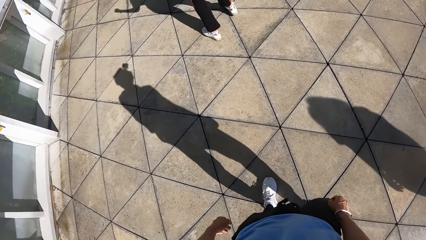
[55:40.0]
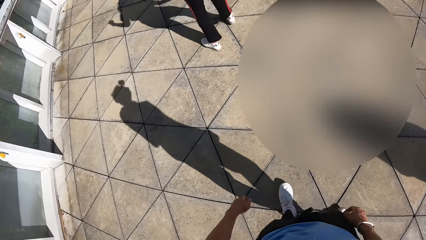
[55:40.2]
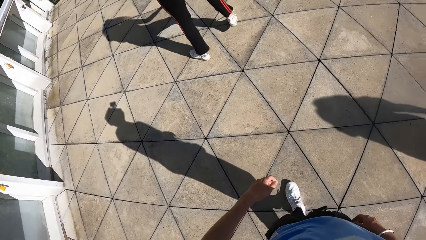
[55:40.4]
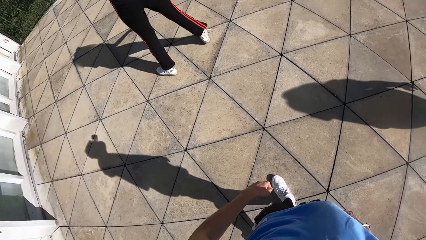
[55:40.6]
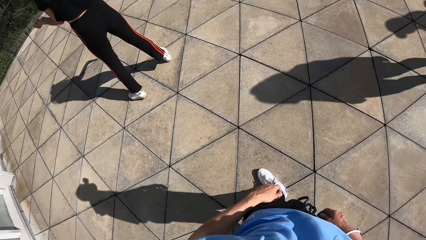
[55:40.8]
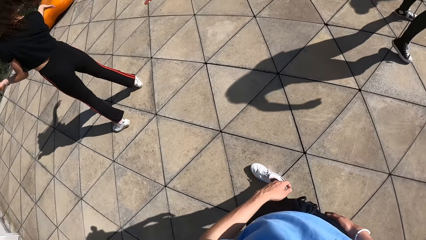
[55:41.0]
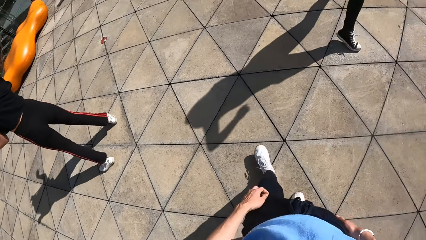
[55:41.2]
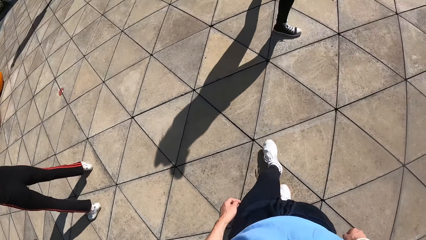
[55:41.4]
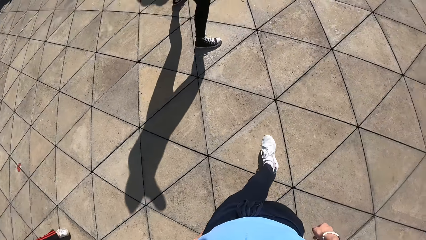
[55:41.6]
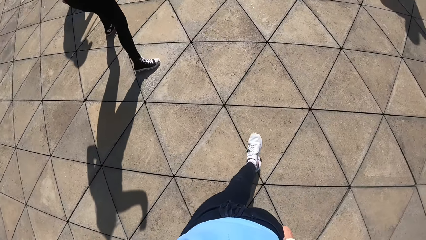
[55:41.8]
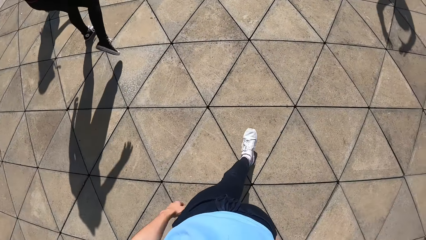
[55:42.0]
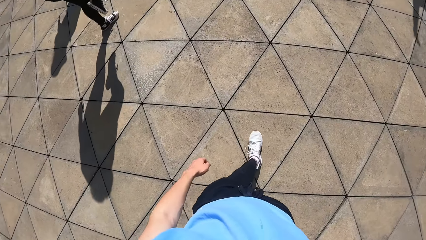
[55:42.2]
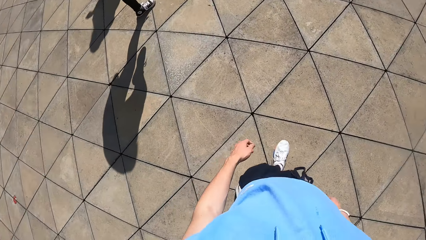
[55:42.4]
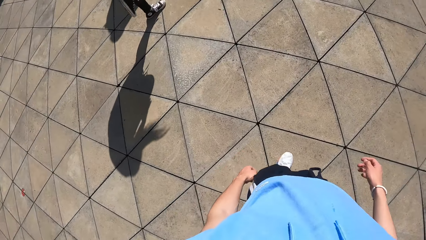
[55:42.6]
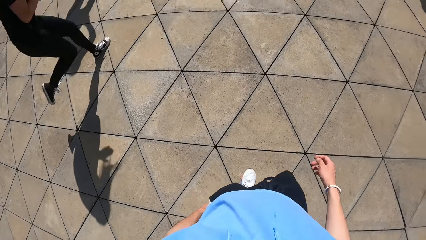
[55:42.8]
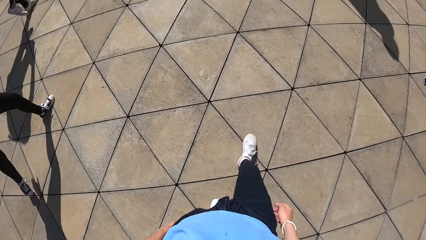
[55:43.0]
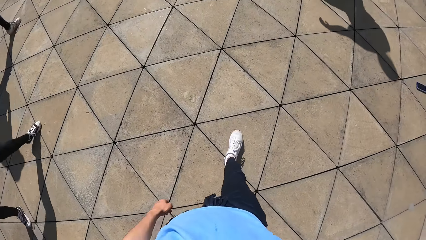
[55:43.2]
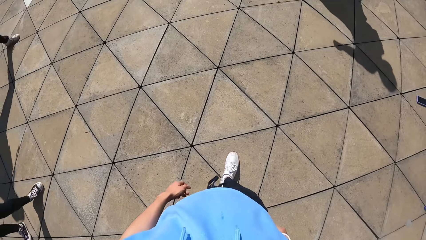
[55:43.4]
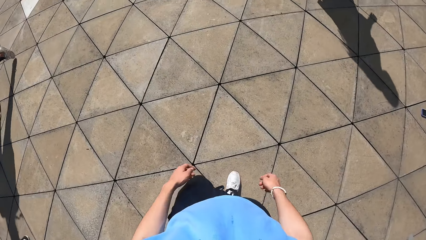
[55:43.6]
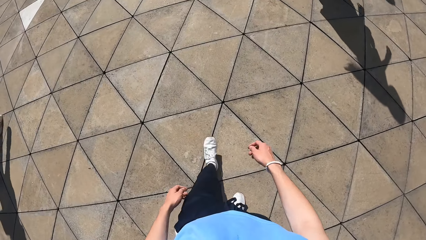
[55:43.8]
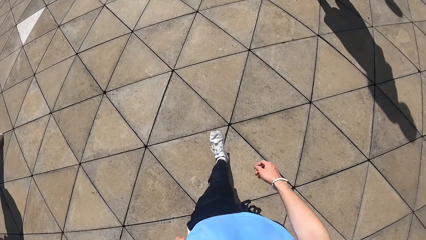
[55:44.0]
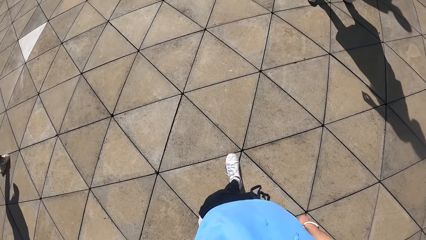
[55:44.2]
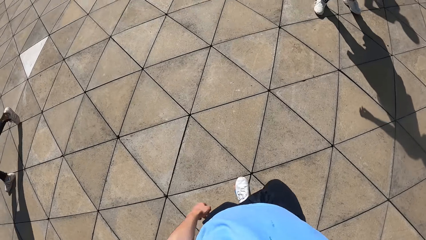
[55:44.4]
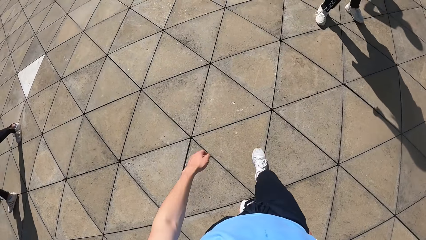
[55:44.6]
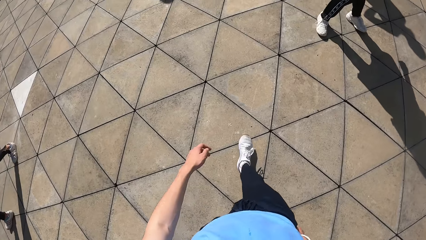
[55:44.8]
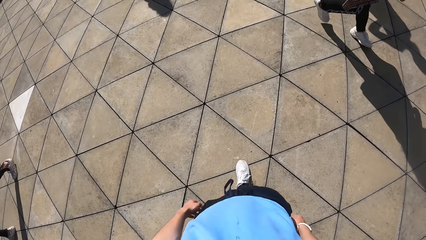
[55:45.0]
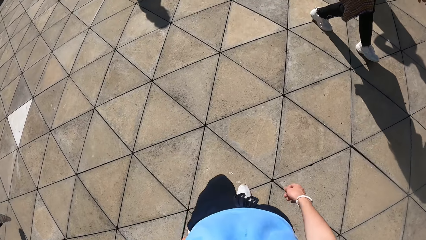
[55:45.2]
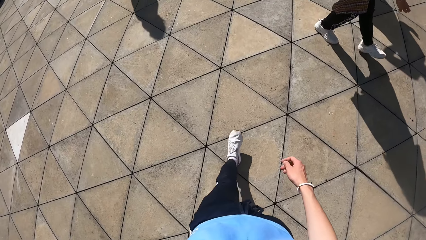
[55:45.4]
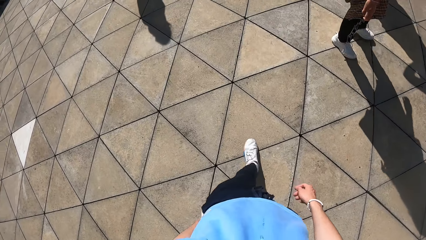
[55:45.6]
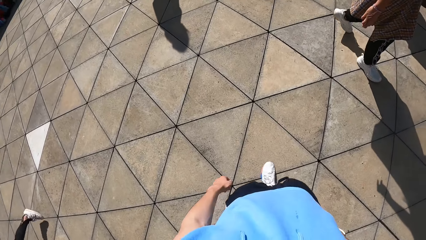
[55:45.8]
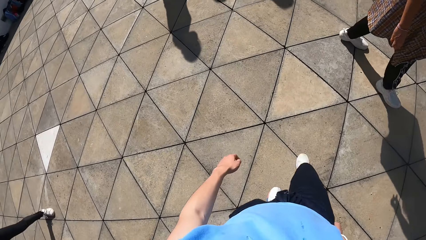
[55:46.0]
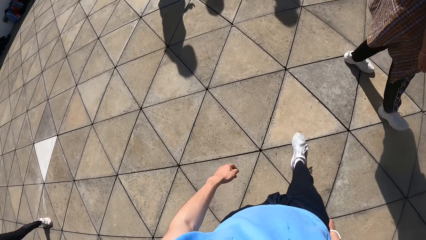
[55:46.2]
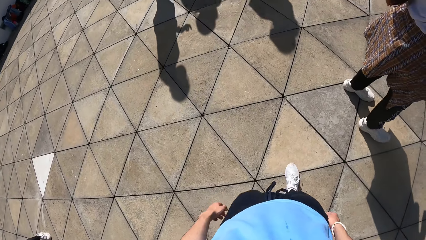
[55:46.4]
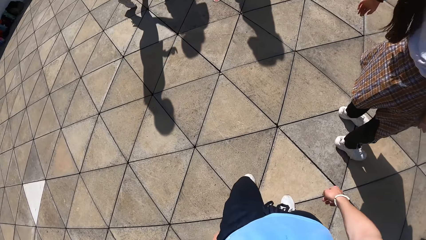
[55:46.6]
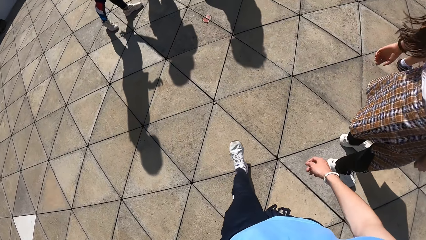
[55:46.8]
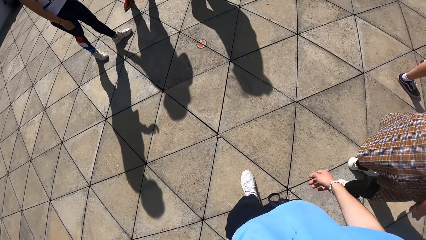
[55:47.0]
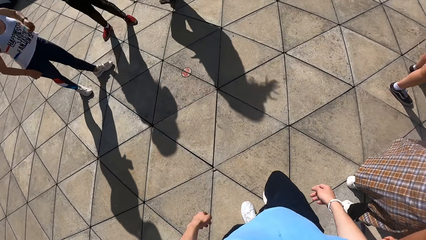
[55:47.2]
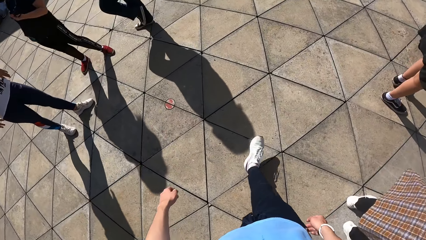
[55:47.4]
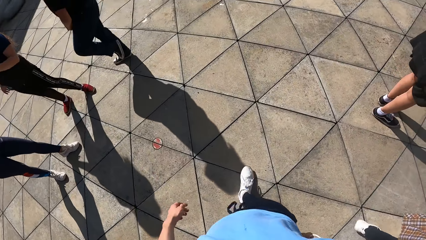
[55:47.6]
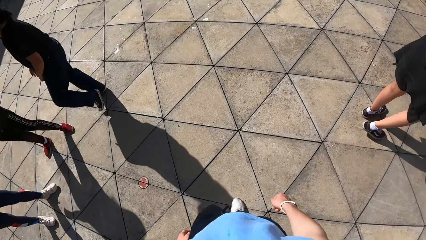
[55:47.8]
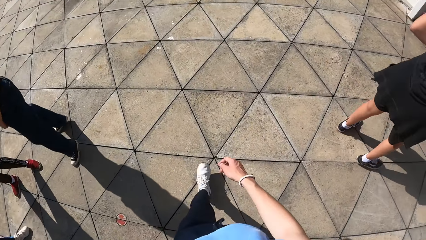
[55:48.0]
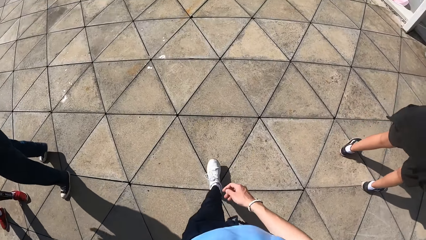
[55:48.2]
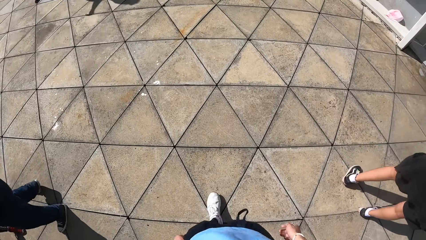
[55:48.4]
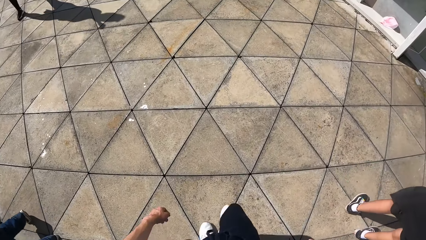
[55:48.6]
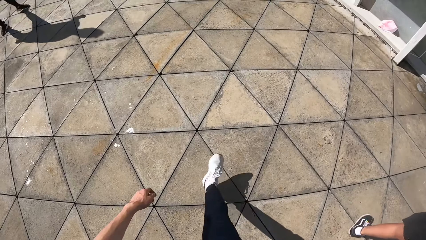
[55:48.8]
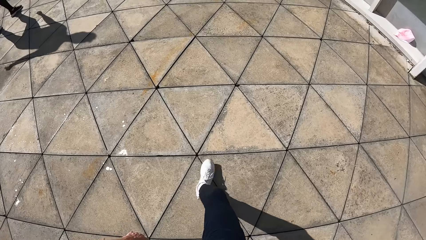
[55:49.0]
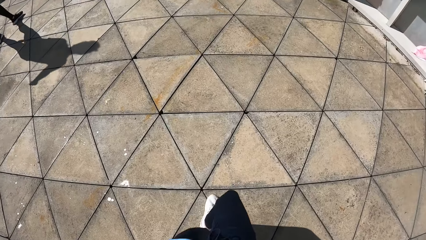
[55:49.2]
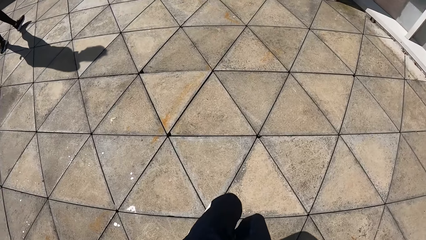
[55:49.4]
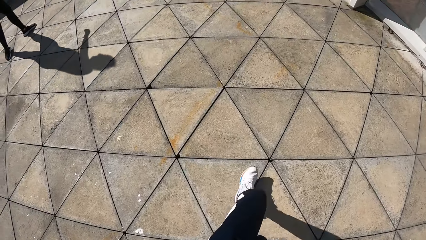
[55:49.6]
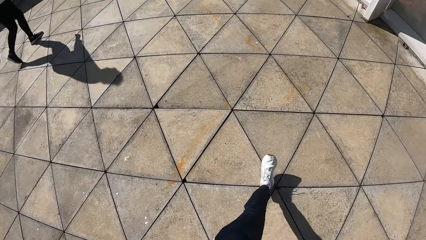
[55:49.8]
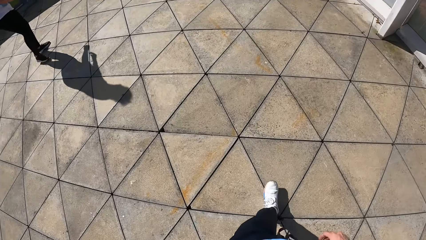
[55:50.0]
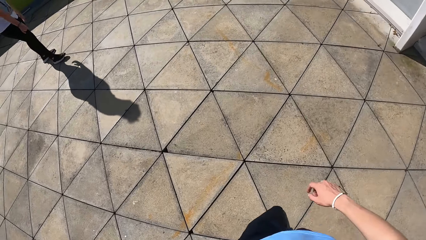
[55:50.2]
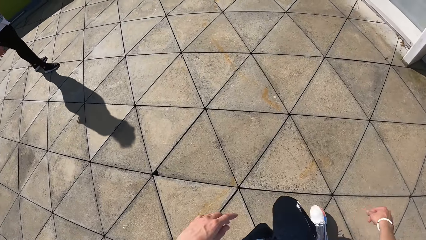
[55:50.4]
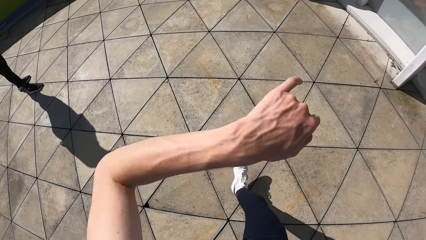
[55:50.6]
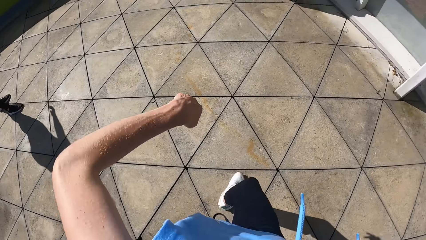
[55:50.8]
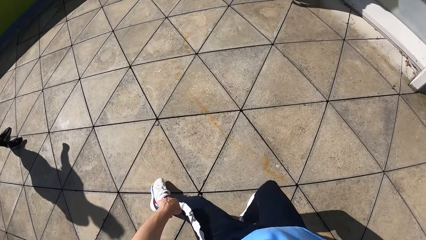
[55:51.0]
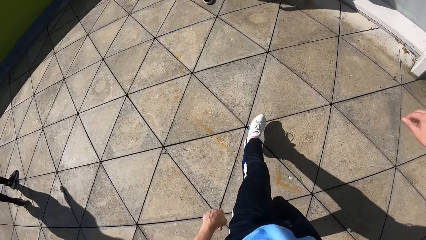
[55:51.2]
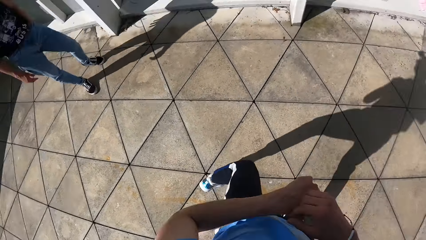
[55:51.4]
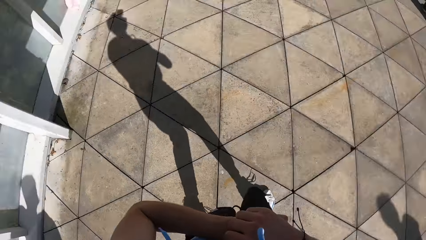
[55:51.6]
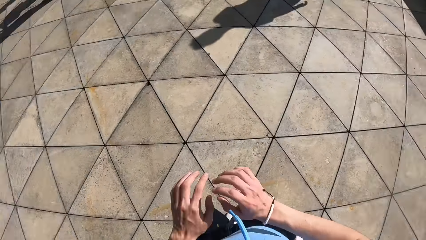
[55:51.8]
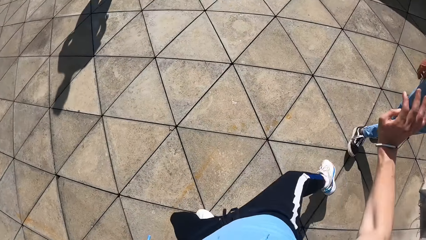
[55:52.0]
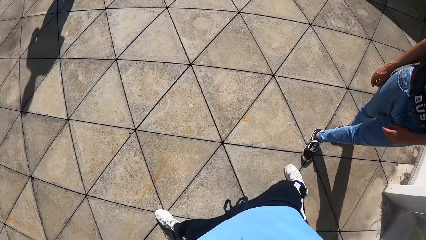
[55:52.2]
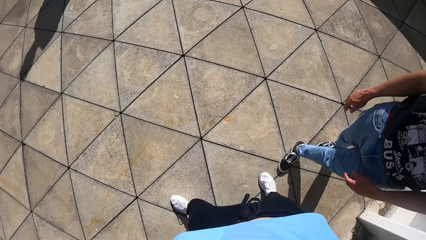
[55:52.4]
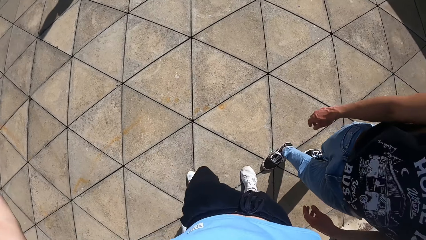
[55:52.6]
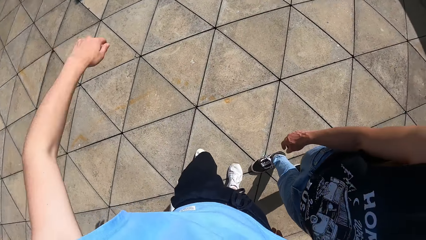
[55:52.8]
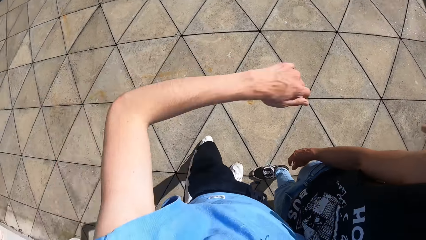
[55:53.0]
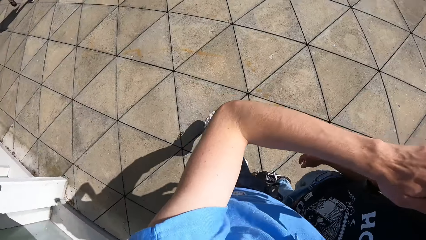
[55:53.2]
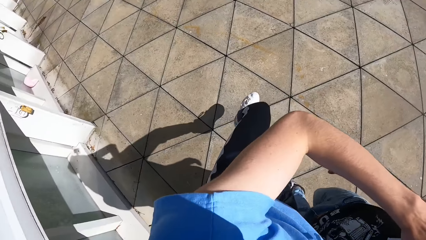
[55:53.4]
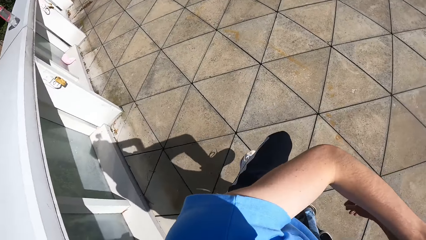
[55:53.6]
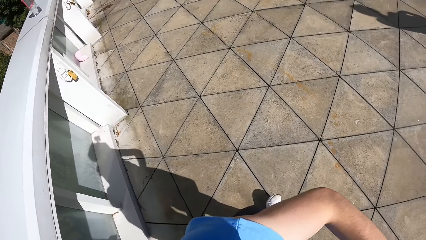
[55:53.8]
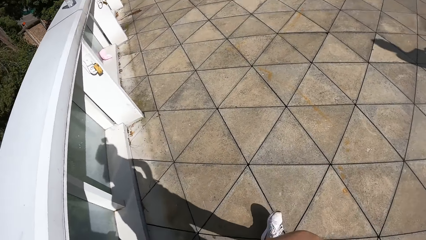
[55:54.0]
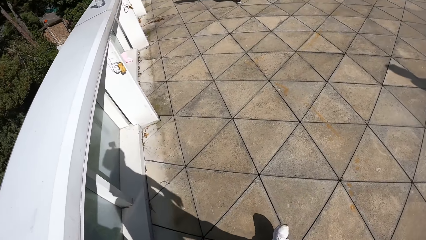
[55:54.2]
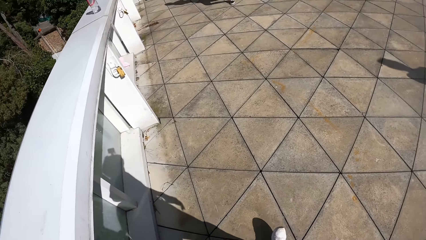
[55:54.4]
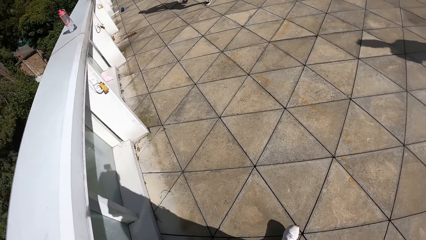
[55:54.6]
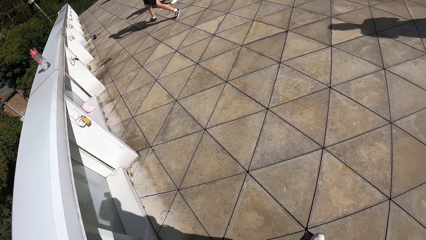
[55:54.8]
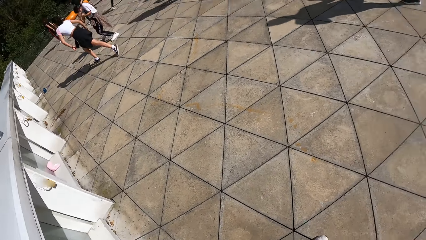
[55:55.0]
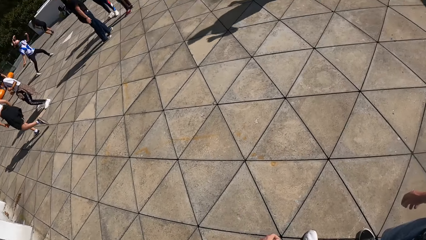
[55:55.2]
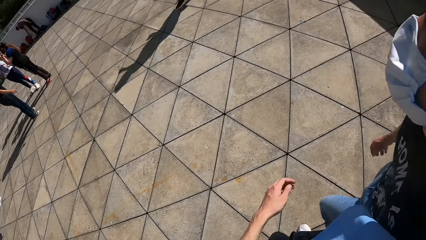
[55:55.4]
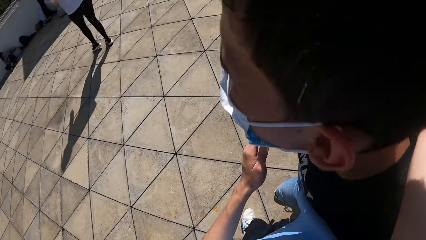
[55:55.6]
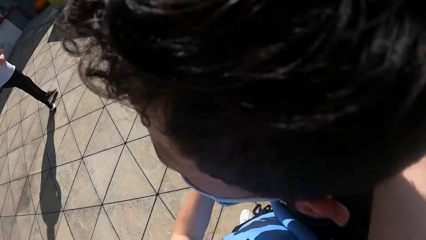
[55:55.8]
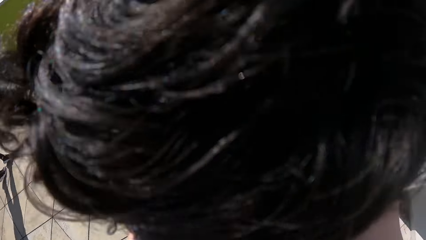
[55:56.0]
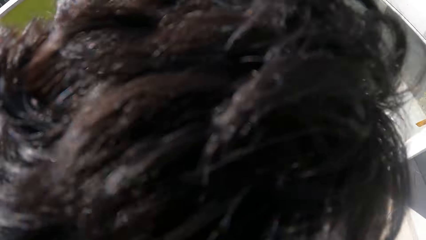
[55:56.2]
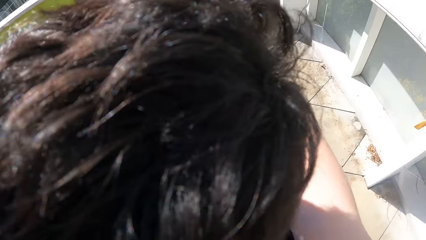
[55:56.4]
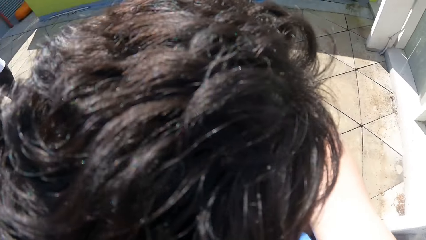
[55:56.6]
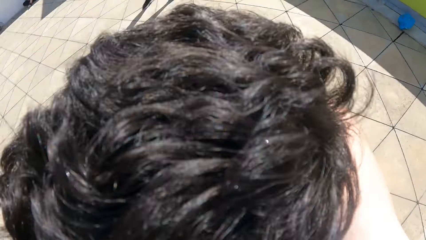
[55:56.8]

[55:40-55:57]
The camera wearer interacts with the boy. They touch the boy.
